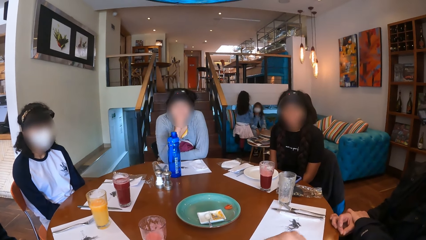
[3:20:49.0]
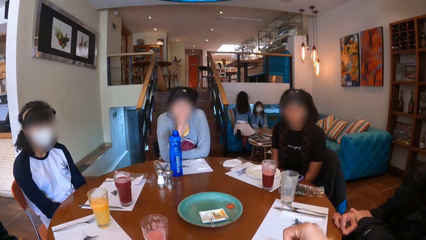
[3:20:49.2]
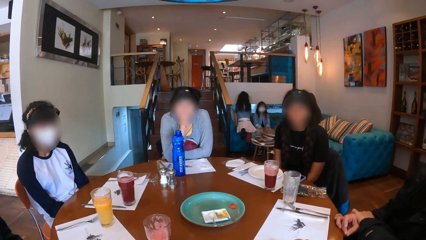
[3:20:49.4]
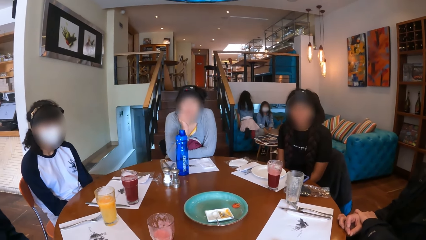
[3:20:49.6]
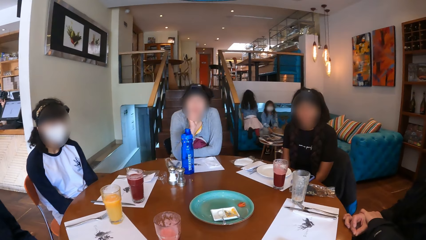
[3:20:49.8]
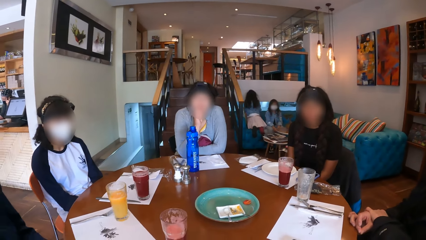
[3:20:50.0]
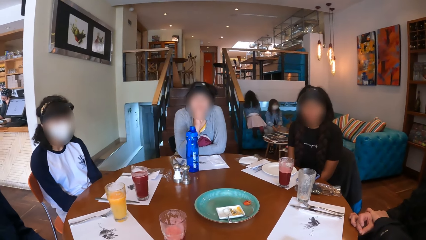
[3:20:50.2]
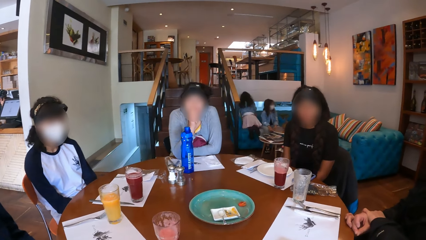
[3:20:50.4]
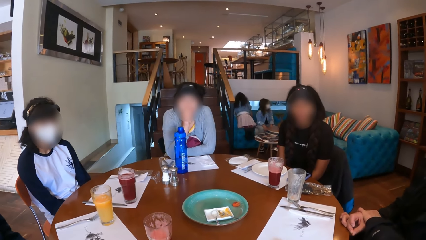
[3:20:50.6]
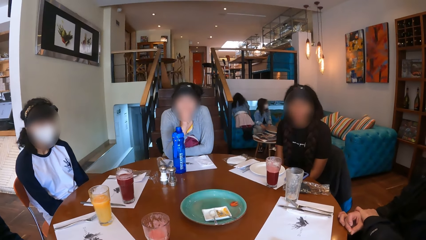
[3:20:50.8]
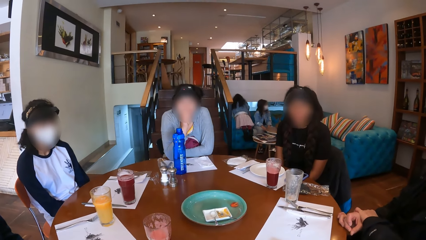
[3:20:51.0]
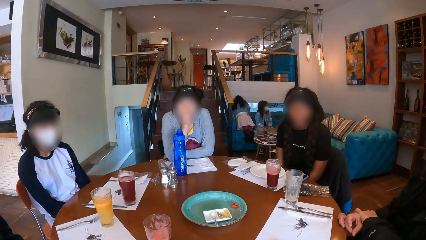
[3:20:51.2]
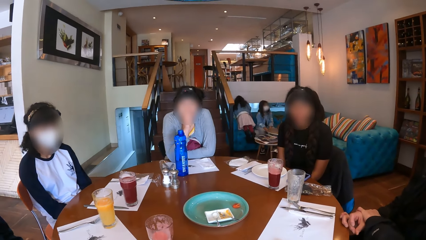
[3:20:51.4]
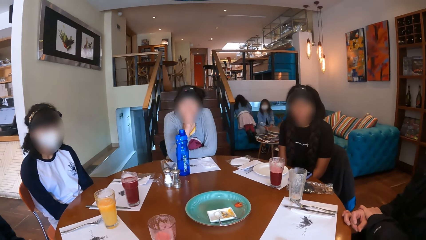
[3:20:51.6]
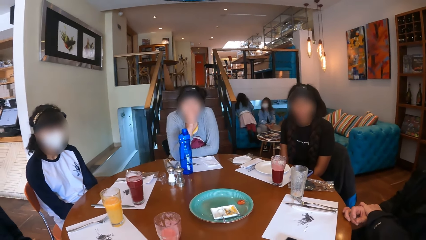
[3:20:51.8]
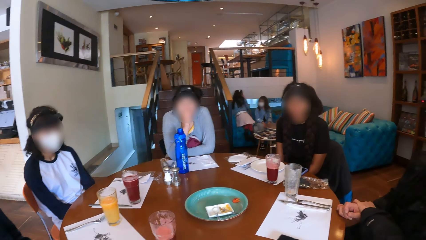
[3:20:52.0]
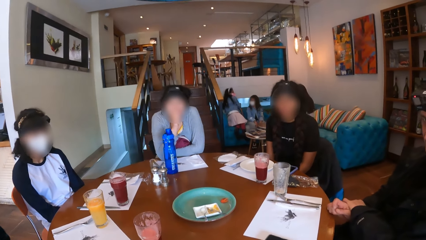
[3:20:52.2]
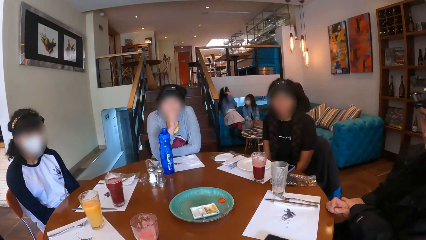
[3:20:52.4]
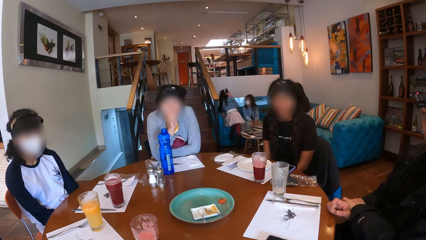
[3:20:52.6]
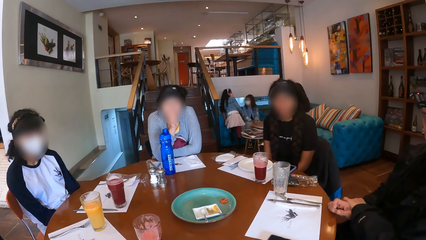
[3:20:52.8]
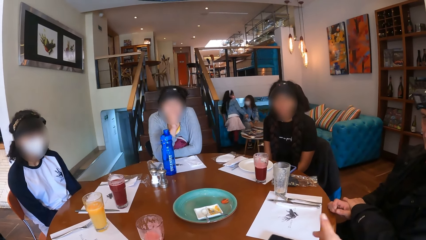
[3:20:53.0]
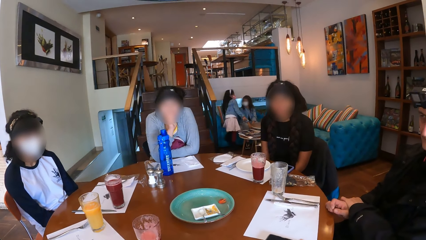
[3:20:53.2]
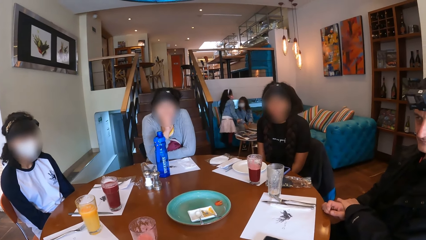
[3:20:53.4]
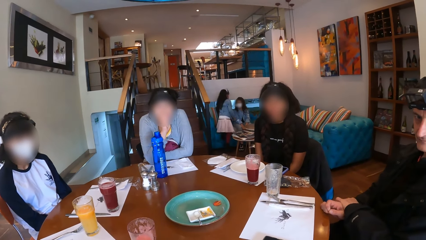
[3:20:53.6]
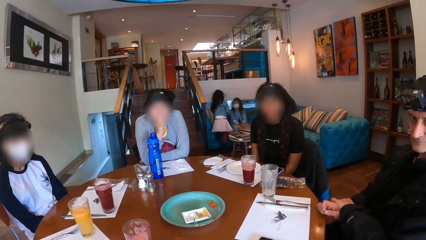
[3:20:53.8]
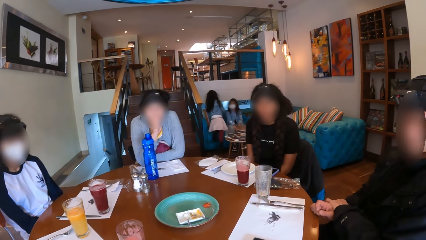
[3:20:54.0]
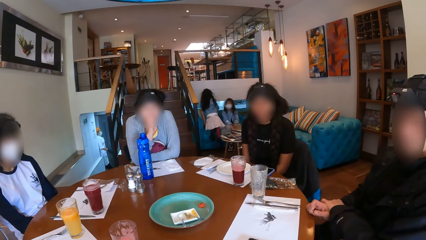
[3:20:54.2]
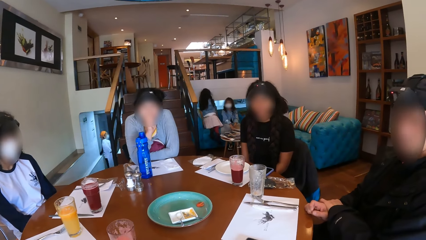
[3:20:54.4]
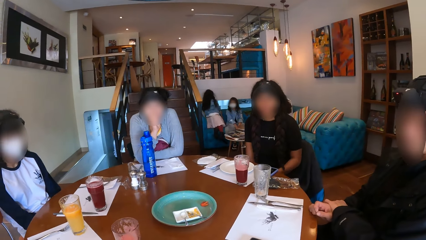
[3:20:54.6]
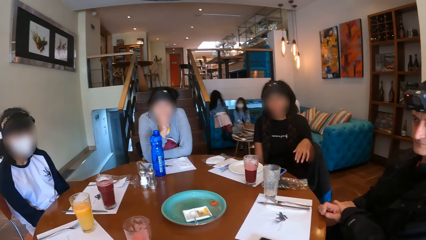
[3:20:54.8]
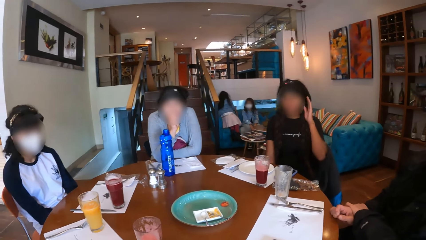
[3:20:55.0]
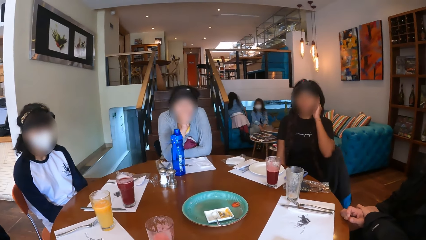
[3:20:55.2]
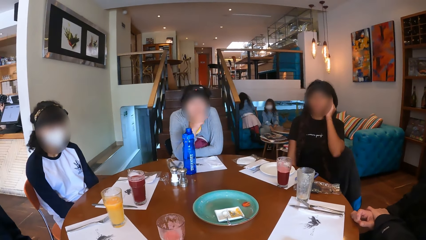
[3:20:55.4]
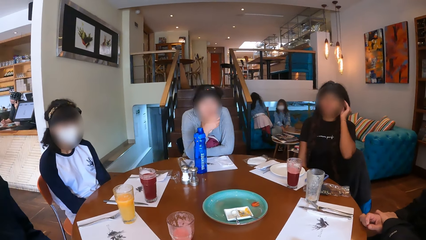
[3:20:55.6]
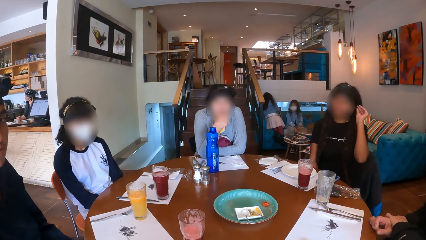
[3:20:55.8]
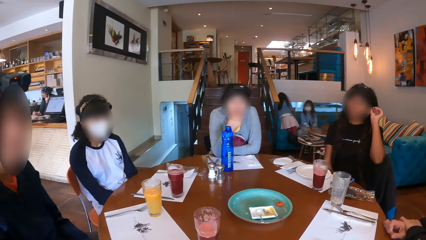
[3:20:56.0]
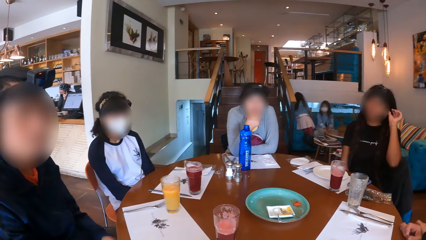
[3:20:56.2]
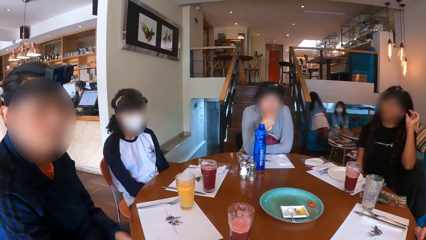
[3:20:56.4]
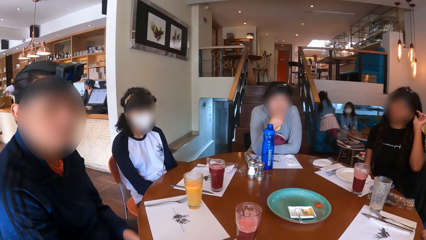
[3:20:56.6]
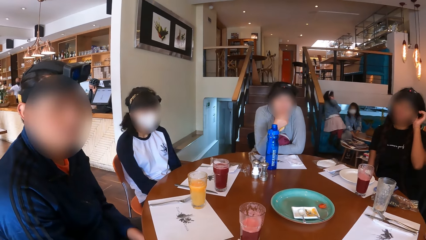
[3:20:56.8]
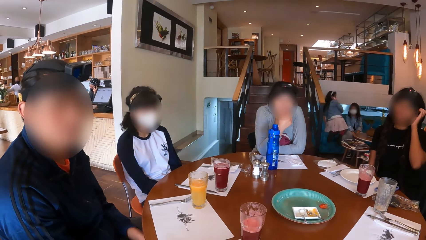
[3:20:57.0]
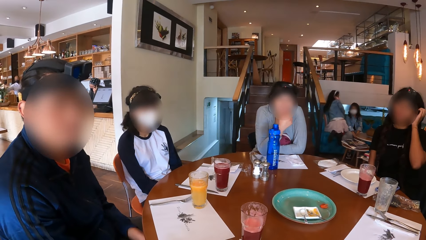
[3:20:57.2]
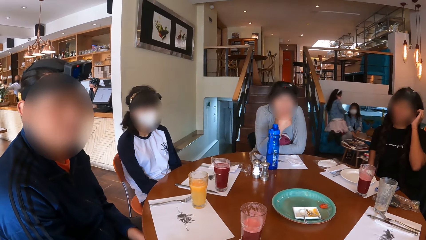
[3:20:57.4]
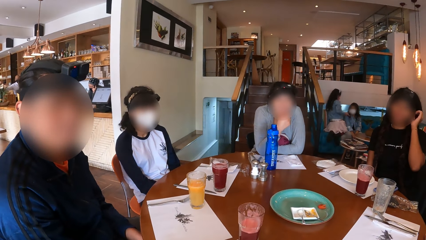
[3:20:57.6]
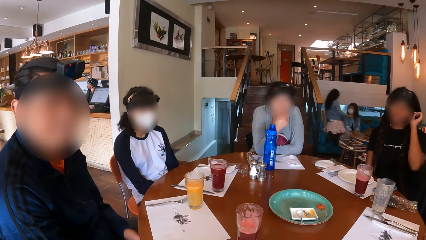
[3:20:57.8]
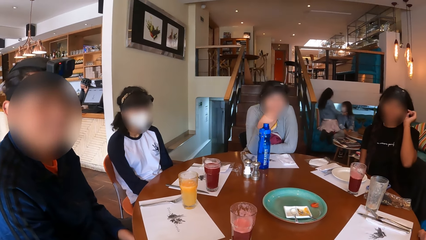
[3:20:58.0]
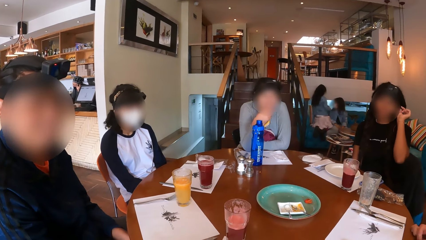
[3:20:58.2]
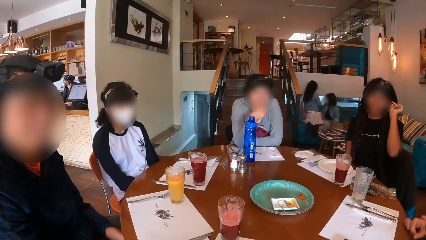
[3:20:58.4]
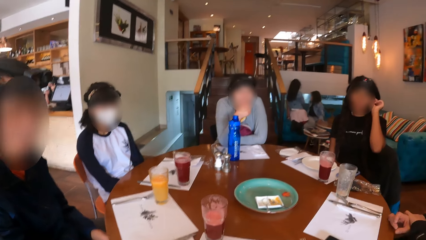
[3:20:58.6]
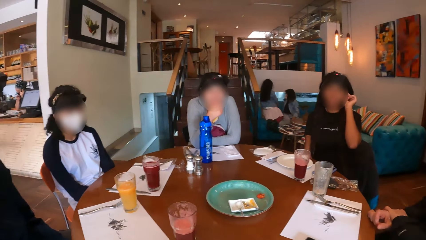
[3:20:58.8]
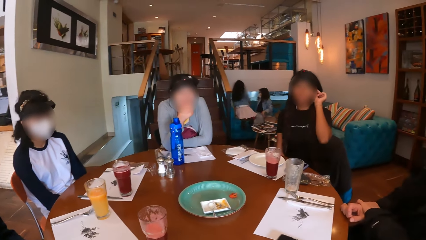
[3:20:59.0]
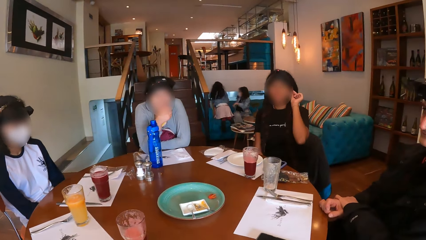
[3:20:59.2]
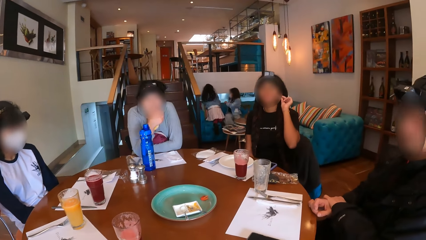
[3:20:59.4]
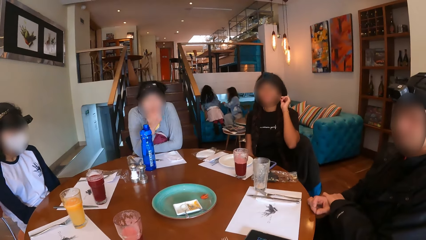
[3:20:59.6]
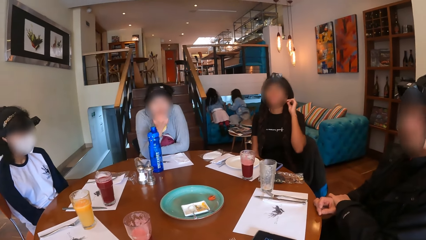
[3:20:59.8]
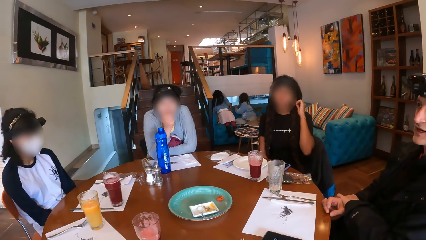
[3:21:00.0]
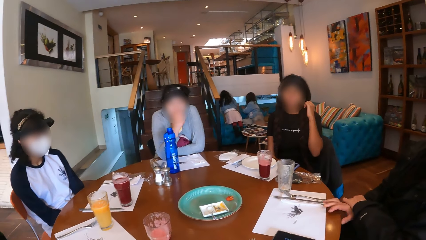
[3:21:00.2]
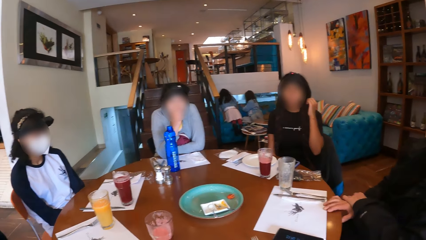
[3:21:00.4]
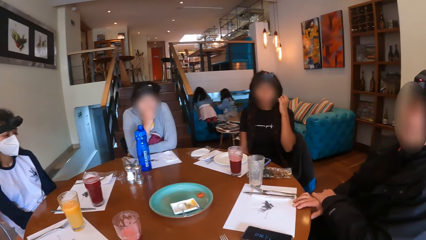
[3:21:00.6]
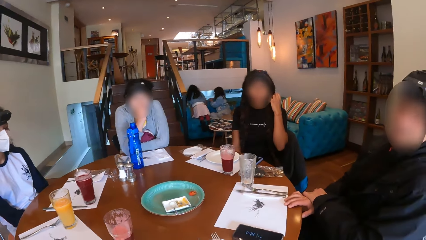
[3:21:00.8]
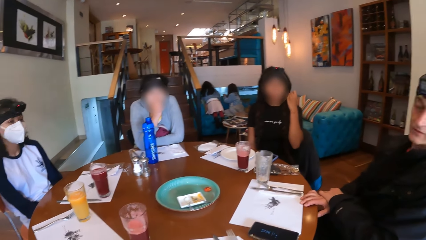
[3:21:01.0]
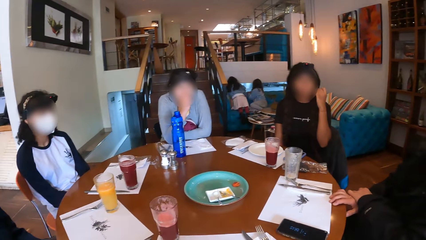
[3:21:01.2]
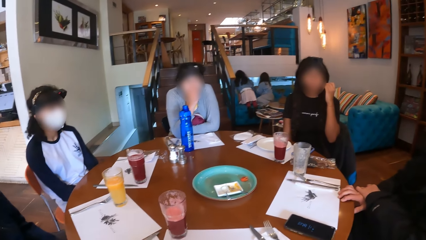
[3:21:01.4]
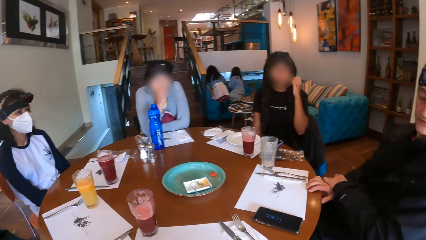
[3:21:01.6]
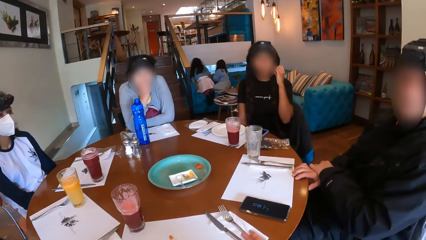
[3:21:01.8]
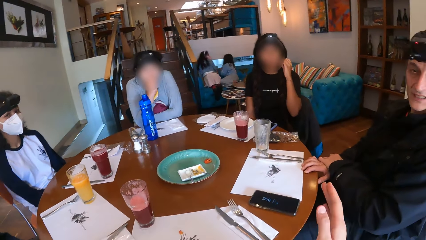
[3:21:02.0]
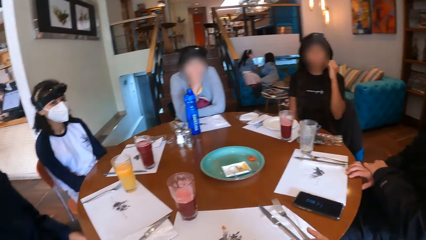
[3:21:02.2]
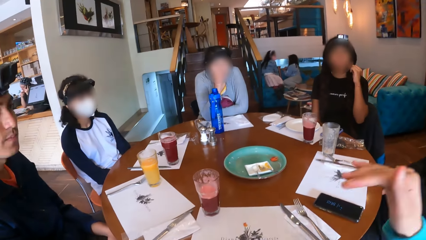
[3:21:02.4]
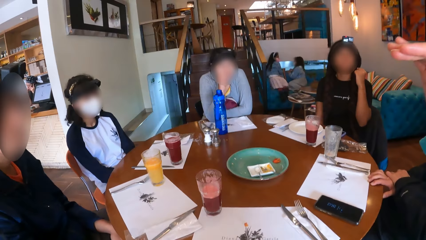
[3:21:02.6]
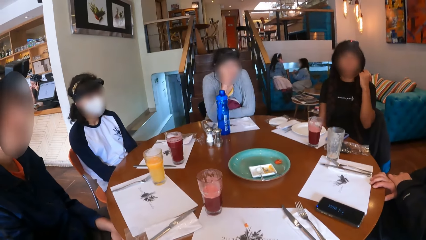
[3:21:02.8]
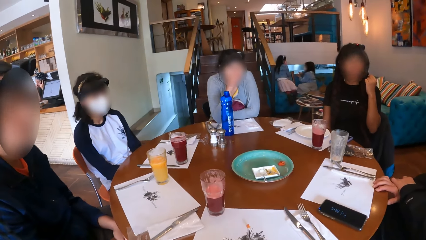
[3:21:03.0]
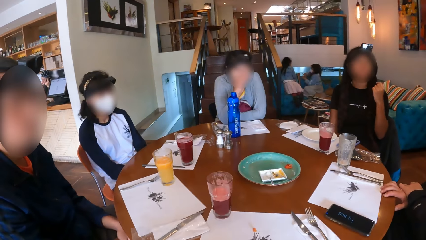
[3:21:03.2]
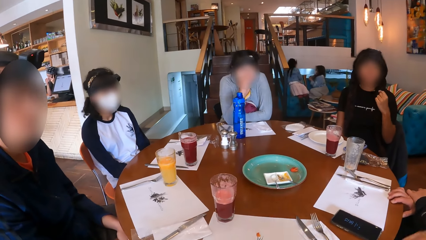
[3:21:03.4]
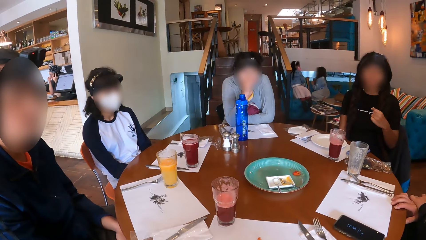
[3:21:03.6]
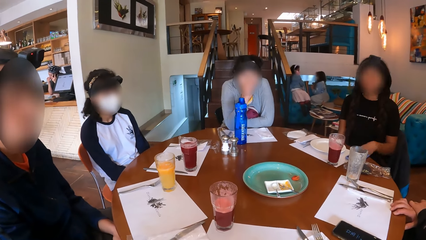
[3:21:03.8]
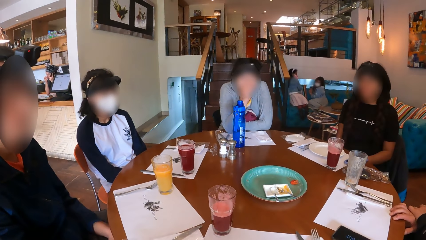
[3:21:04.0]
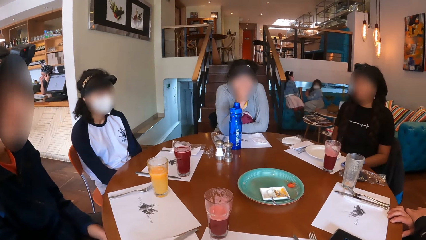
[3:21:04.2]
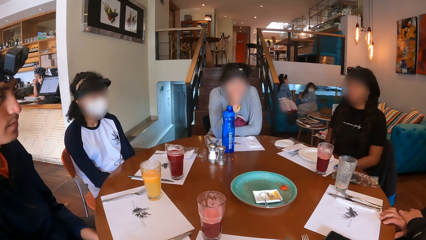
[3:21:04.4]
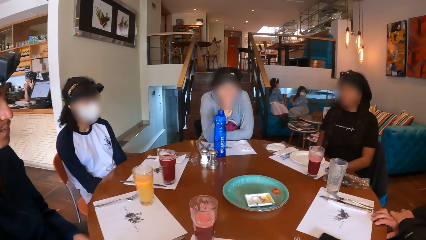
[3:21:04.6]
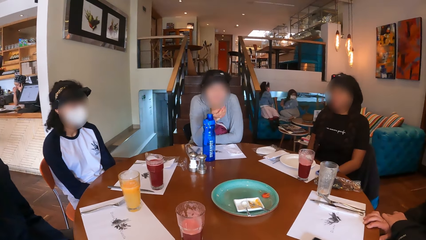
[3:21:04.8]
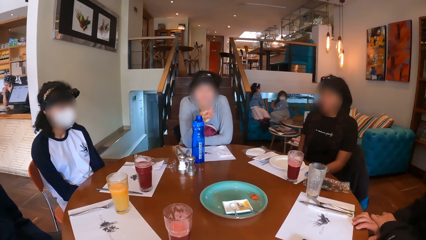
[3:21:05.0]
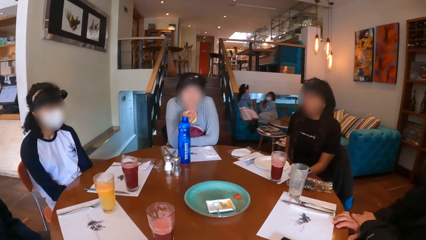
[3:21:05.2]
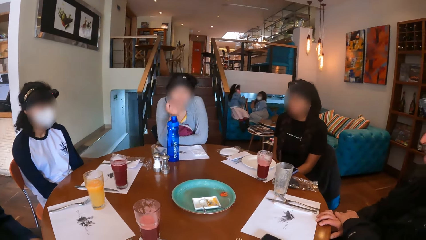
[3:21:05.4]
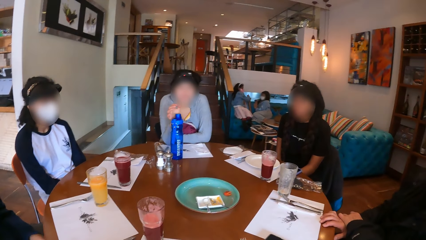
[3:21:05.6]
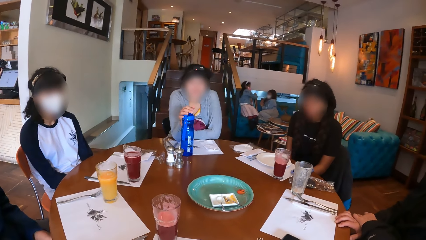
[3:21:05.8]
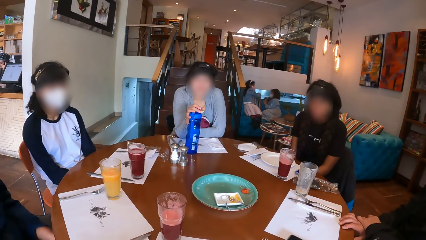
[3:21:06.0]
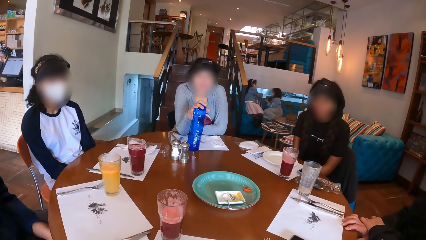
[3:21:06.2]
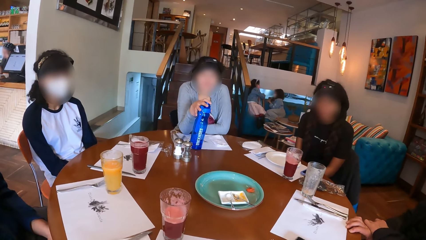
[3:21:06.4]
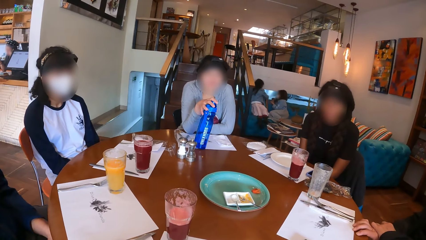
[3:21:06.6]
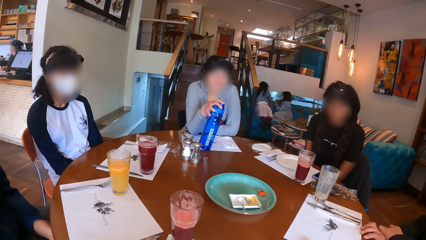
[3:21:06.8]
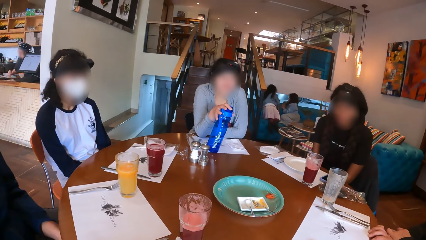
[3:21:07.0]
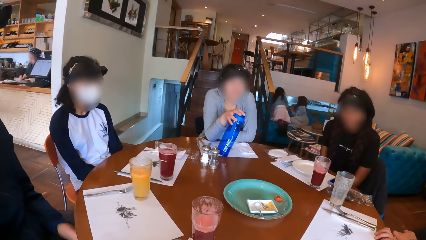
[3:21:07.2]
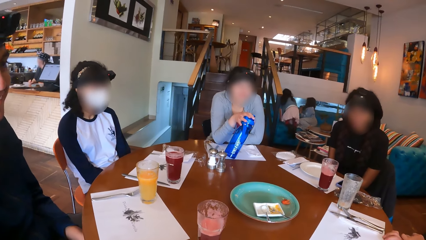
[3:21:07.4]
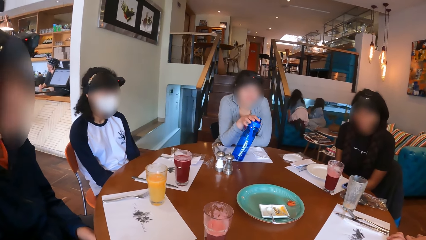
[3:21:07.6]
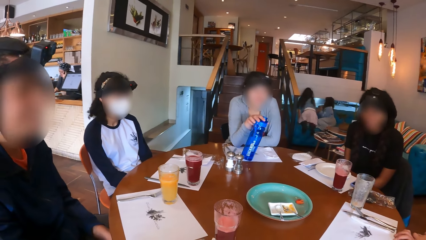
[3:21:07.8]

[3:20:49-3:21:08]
A woman drops her left hand on her lap. Another woman holds the water bottle on the table with her right hand.
